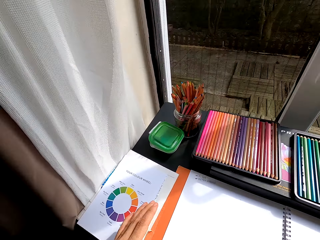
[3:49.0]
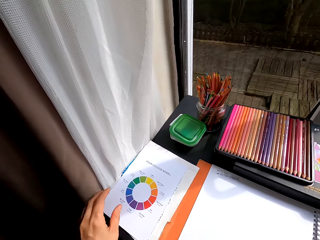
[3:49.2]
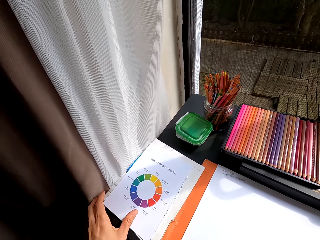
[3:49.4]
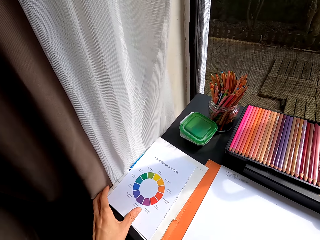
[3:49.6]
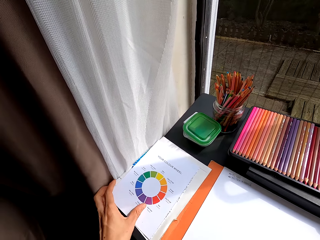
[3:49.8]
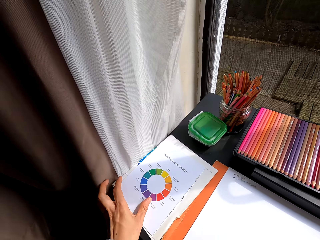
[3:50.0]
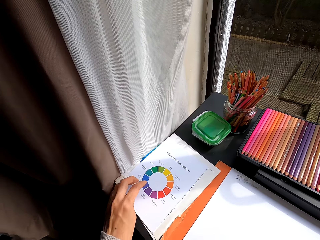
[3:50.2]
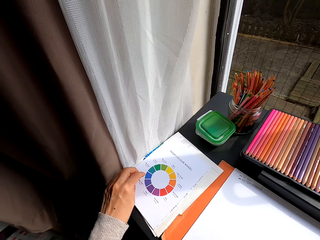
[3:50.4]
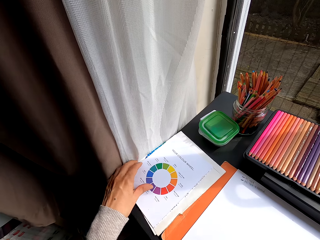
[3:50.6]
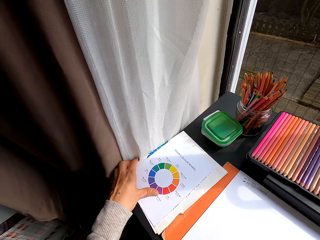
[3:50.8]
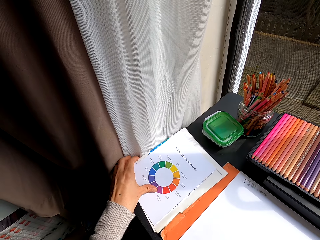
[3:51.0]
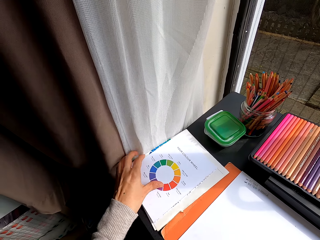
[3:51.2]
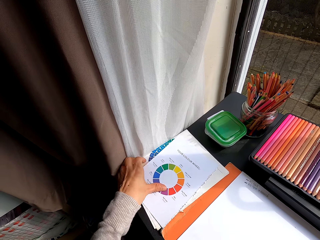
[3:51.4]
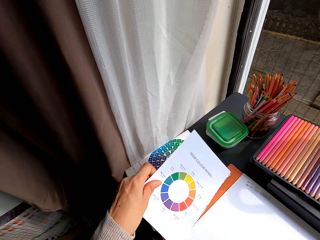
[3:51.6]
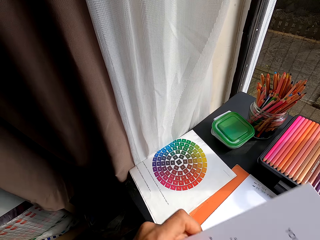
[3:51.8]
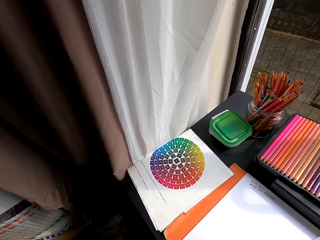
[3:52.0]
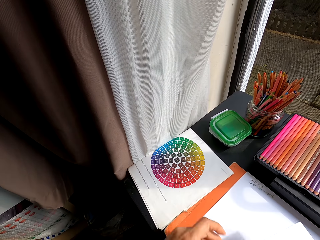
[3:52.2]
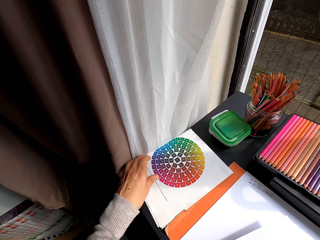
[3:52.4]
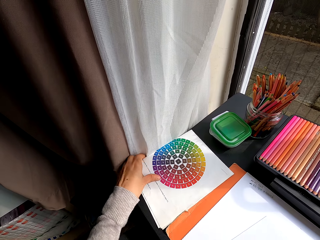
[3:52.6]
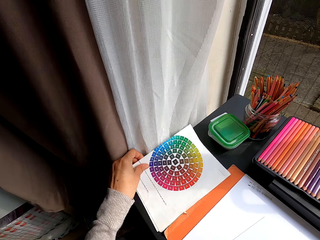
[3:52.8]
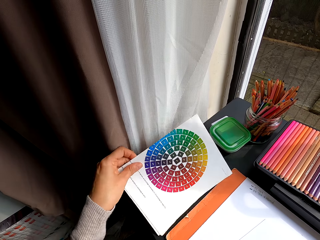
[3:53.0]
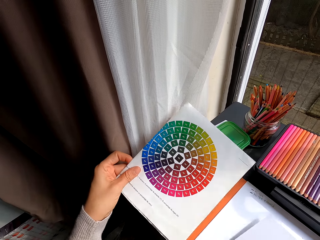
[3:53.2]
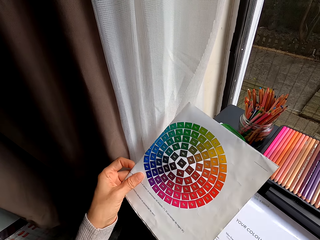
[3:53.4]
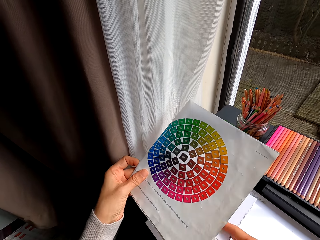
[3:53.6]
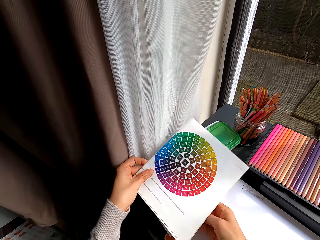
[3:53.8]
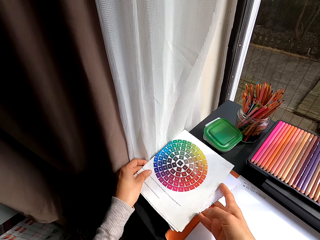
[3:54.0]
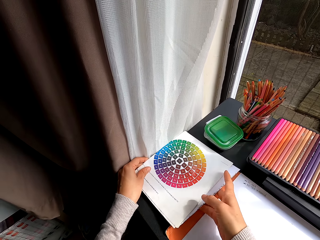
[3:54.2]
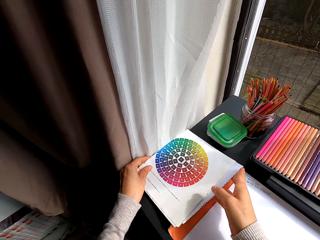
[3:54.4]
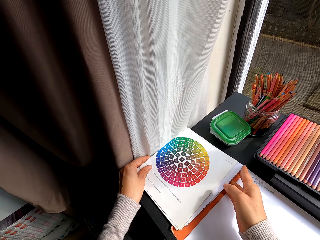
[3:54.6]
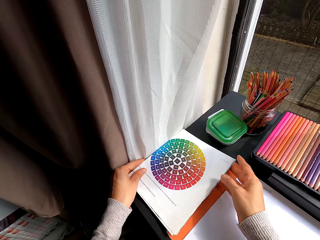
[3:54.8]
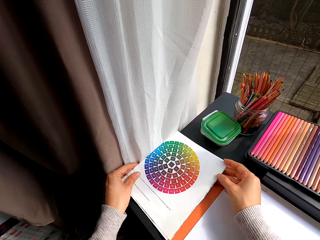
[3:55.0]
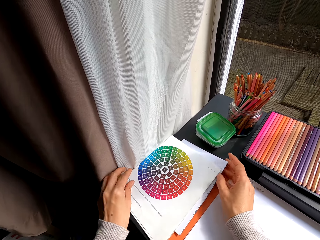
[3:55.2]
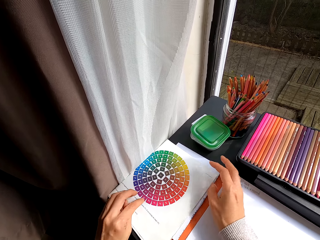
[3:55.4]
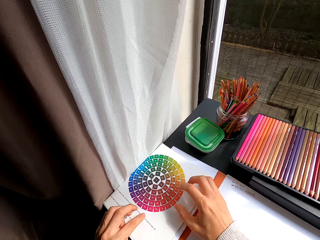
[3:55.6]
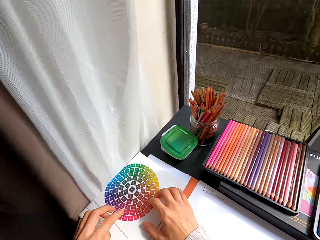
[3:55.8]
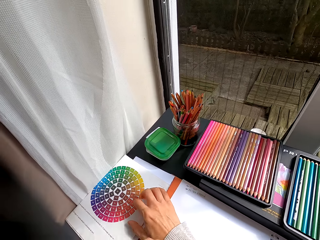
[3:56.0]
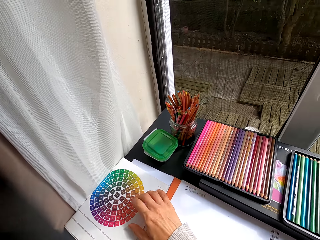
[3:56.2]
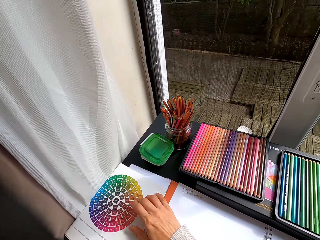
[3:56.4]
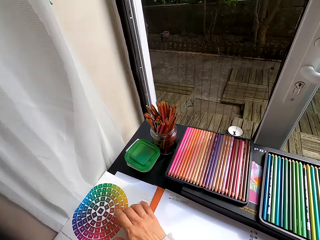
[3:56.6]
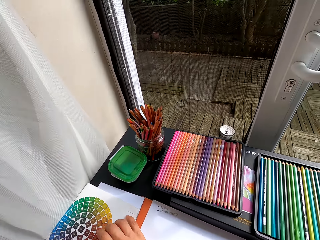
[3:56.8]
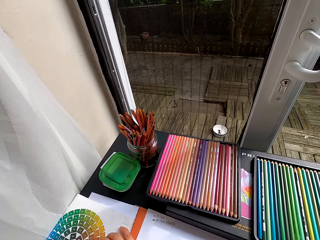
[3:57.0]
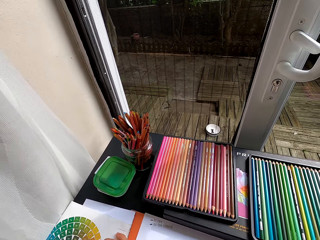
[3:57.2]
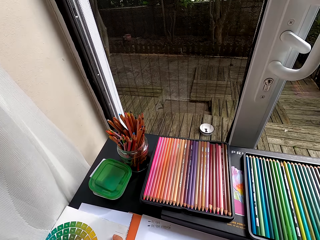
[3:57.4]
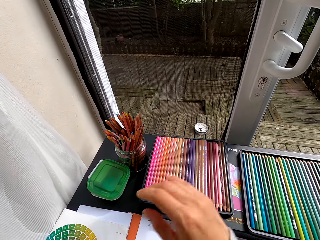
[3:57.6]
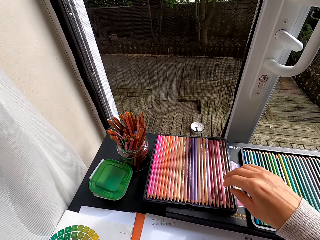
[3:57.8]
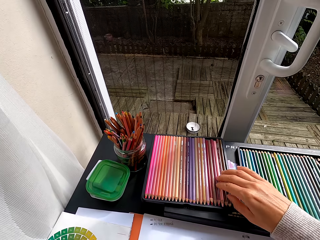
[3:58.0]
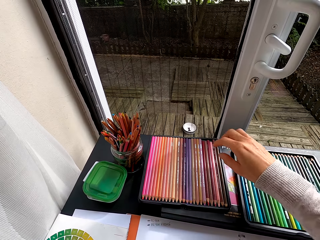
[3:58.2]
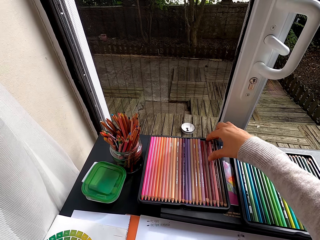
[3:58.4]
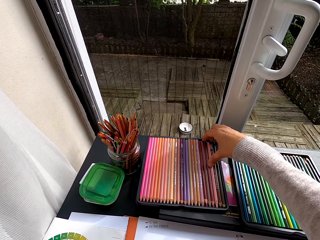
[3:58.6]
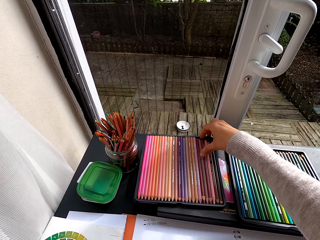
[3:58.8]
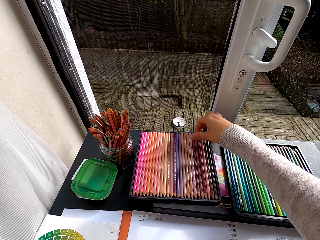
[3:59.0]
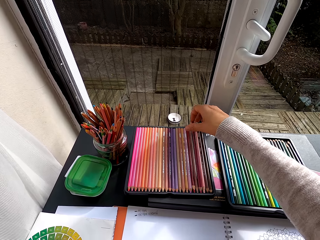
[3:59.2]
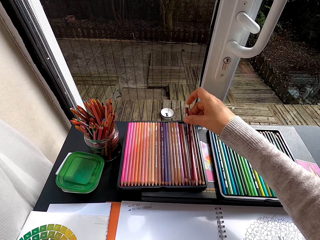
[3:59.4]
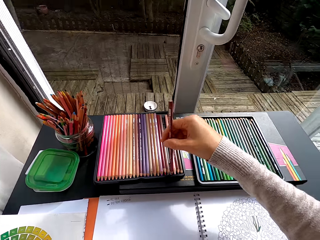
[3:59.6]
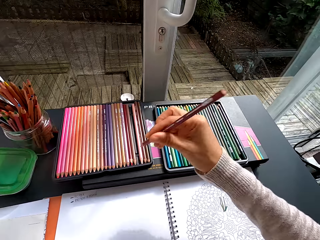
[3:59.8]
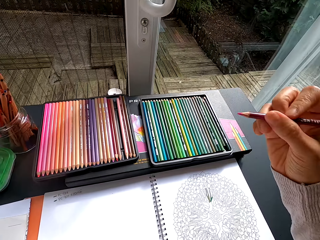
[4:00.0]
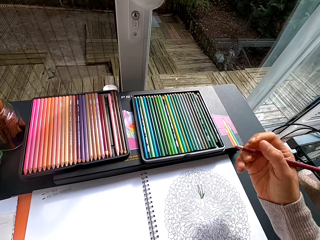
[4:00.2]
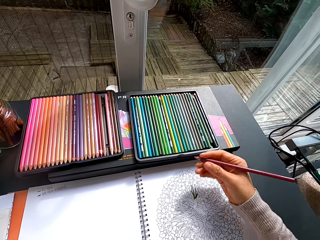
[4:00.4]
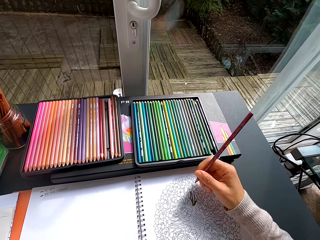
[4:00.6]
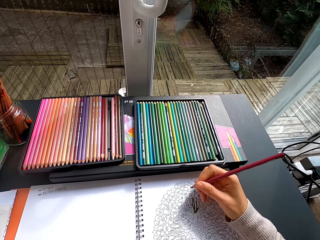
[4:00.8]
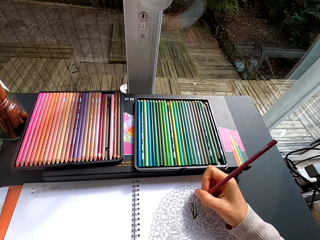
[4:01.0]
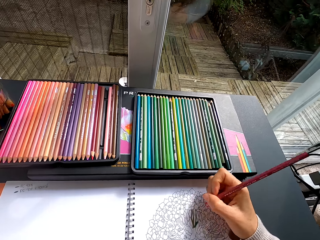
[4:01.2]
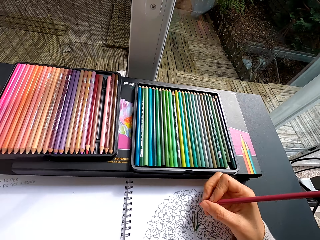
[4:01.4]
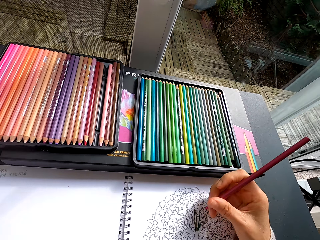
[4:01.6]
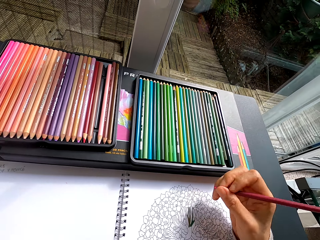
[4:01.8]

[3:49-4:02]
The camera wearer adjusts the artbook on the table. They push the book on top of the table. They adjust the color wheel papers. They pick up the book on top of the table. They put the paper on top of the table. They play fingers on the color wheel paper. They touch the papers on the table. They pick a color pencil in the color pencil tray. They adjust the color pencil.

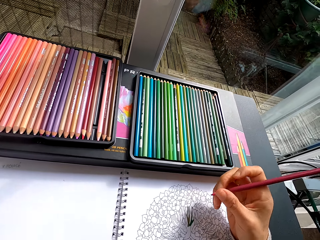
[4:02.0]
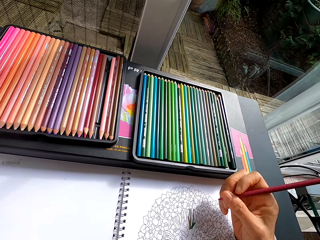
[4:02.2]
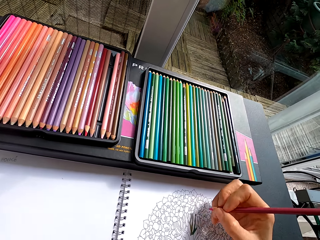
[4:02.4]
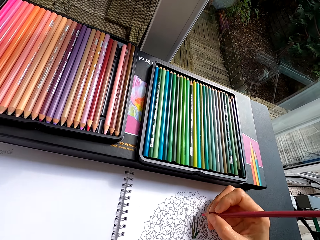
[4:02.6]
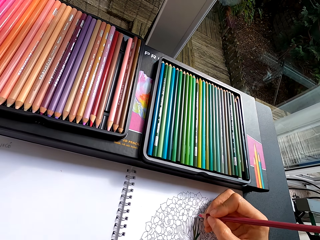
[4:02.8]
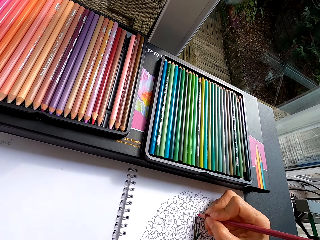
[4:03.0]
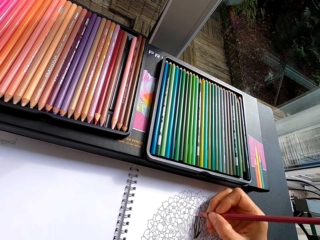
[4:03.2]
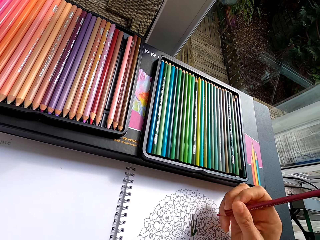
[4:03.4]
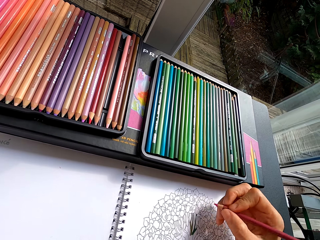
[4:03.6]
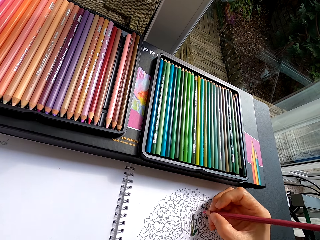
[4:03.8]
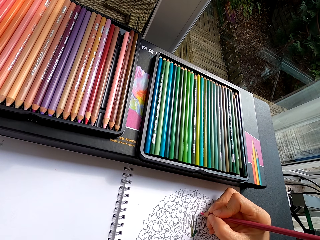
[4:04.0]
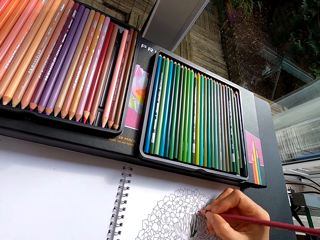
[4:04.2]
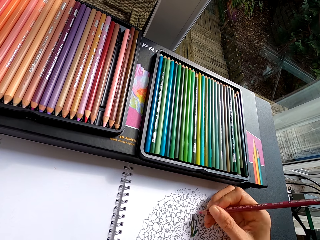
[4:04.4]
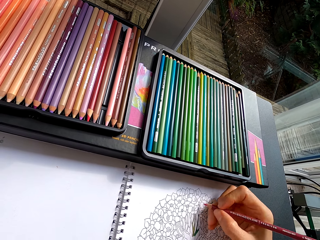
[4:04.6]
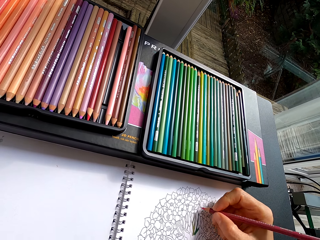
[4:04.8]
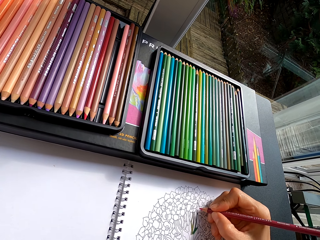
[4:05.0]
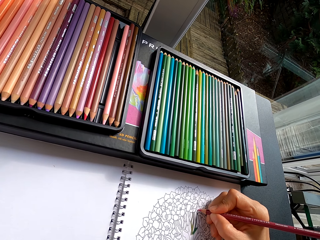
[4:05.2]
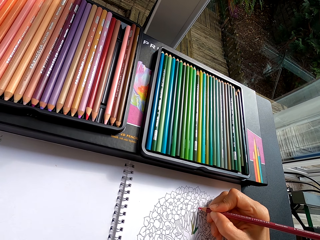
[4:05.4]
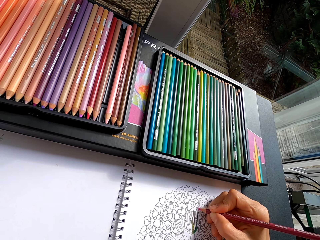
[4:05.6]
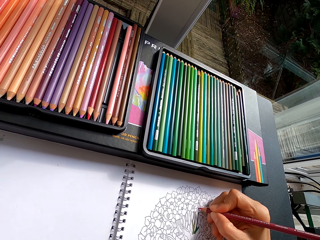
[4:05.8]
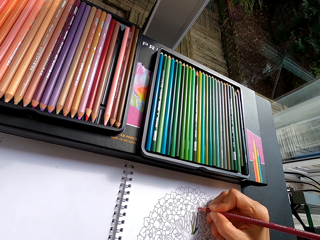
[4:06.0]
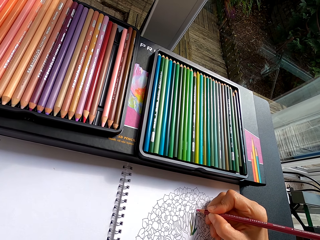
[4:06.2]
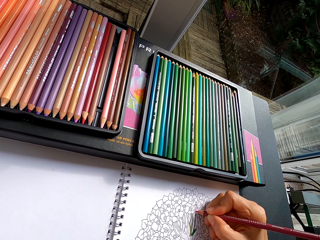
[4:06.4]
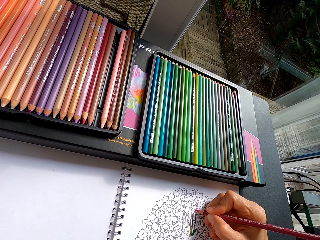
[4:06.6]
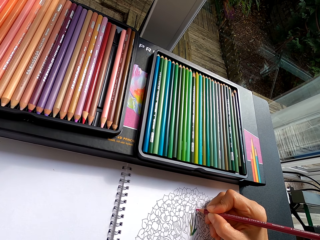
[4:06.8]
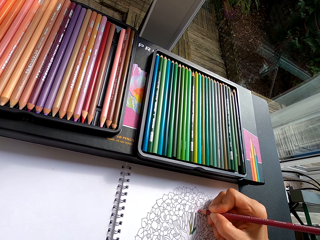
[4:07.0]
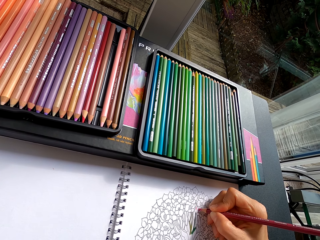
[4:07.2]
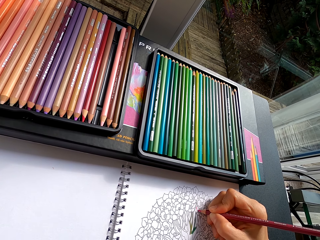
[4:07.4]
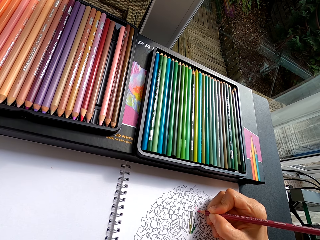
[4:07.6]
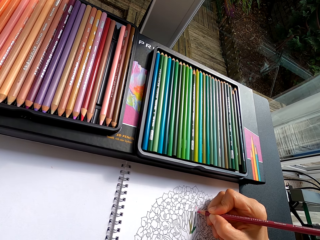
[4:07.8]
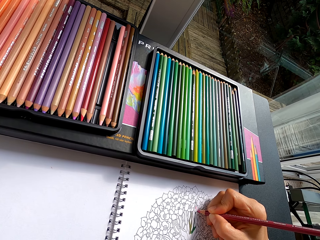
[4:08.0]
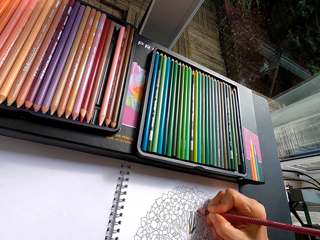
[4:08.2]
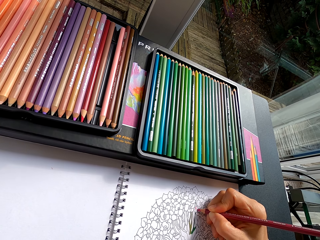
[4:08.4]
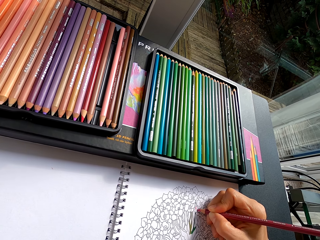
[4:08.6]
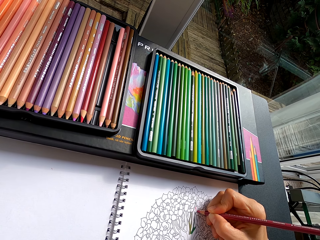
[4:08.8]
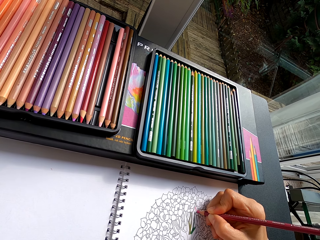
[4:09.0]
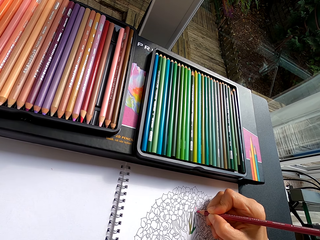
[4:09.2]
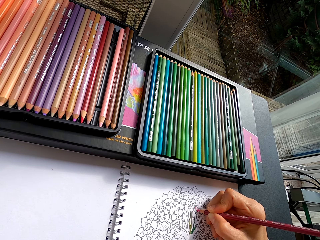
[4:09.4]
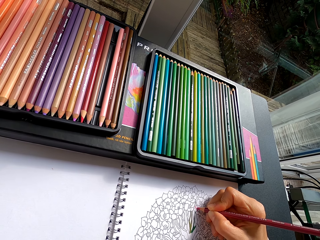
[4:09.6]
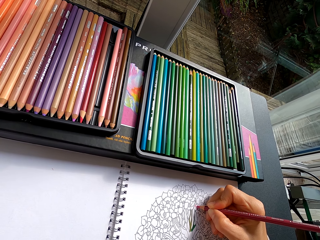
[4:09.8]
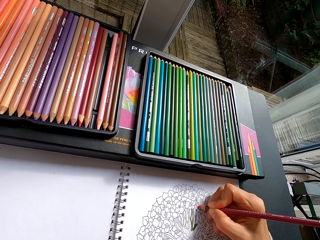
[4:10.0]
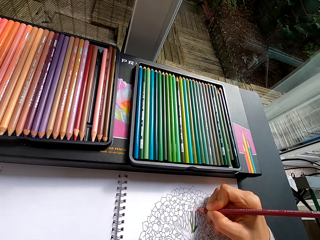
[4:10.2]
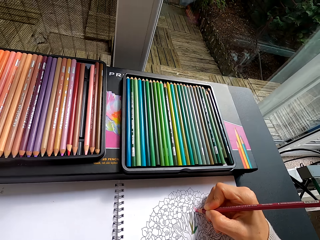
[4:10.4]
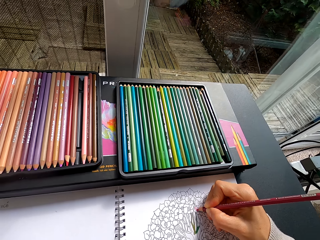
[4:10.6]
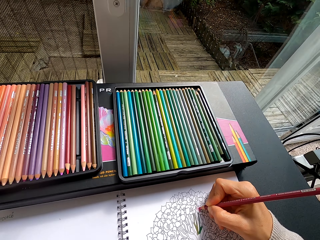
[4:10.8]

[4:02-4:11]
The camera wearer draws in the book with a pencil. They color the picture on the art book using the color pencil.
